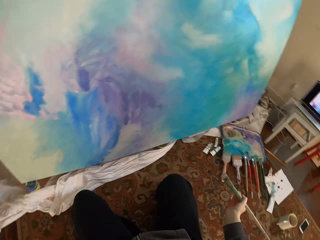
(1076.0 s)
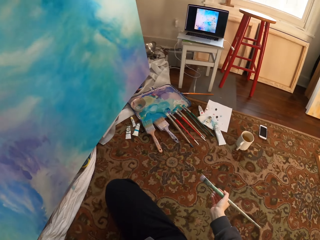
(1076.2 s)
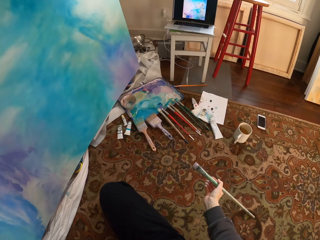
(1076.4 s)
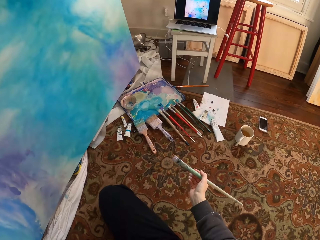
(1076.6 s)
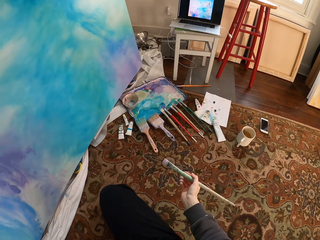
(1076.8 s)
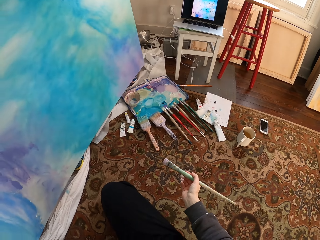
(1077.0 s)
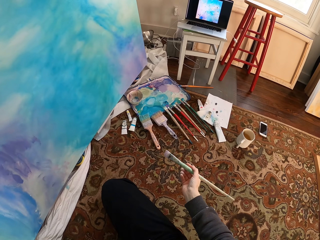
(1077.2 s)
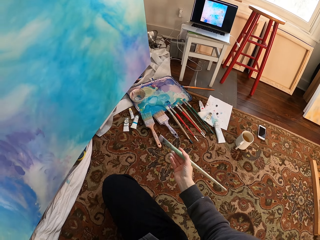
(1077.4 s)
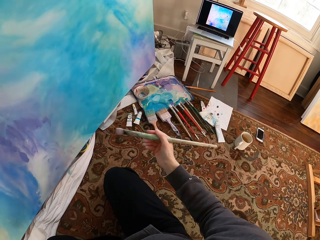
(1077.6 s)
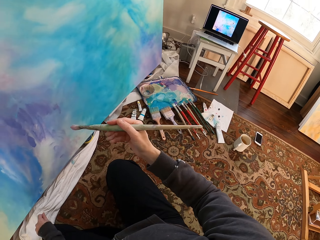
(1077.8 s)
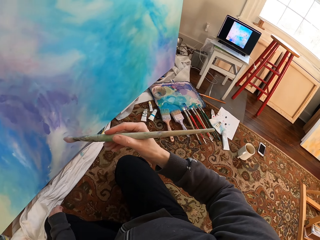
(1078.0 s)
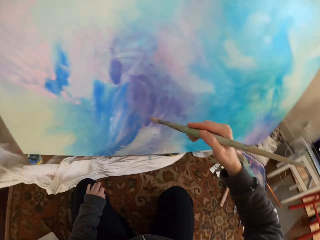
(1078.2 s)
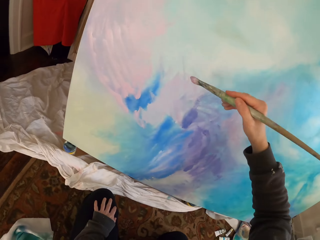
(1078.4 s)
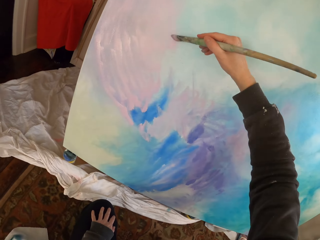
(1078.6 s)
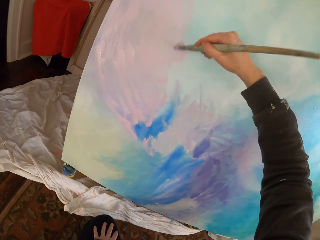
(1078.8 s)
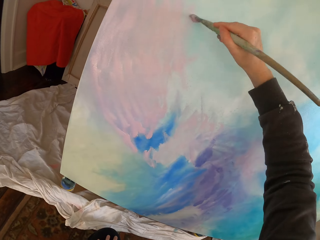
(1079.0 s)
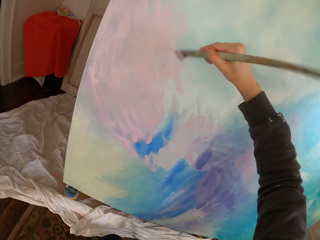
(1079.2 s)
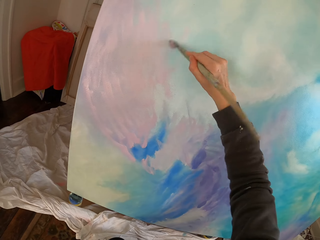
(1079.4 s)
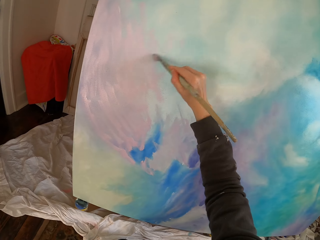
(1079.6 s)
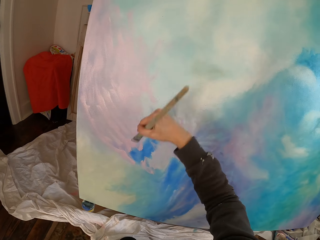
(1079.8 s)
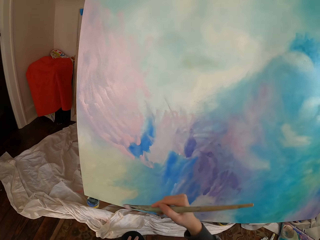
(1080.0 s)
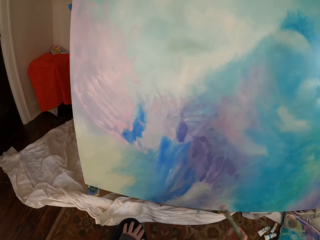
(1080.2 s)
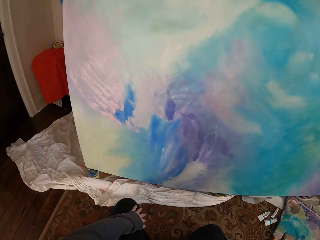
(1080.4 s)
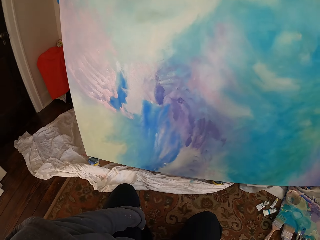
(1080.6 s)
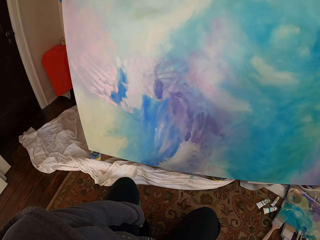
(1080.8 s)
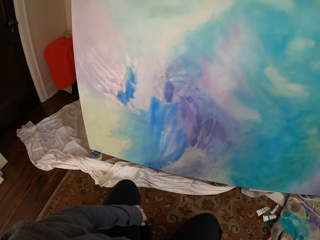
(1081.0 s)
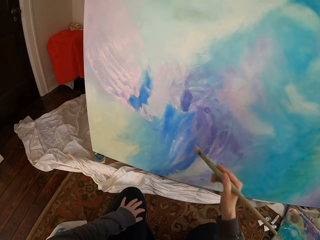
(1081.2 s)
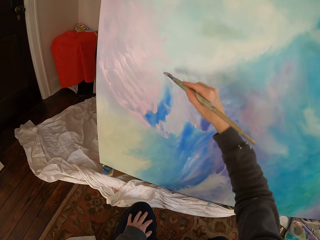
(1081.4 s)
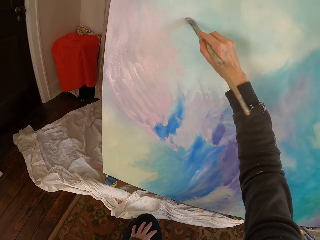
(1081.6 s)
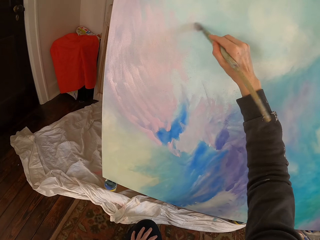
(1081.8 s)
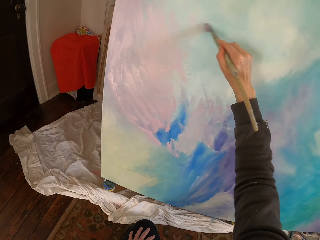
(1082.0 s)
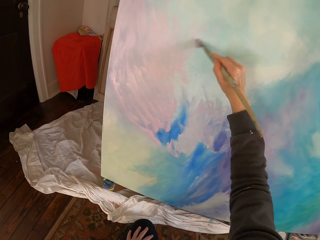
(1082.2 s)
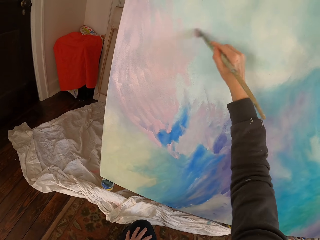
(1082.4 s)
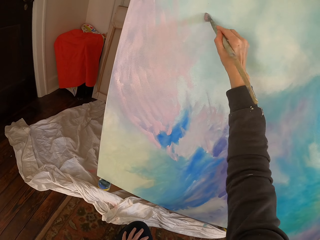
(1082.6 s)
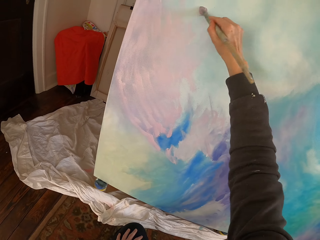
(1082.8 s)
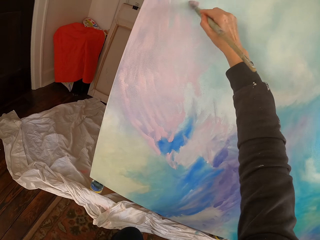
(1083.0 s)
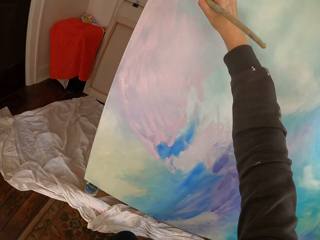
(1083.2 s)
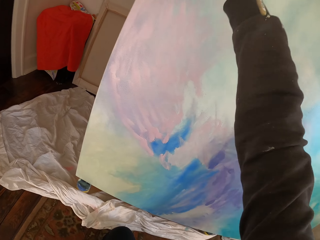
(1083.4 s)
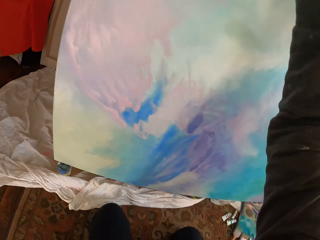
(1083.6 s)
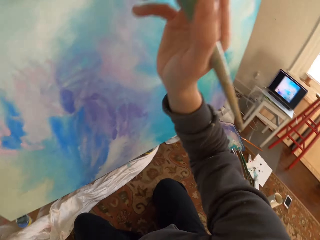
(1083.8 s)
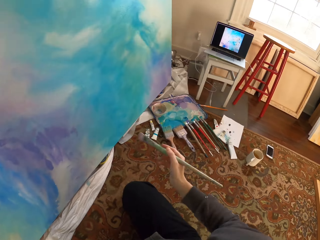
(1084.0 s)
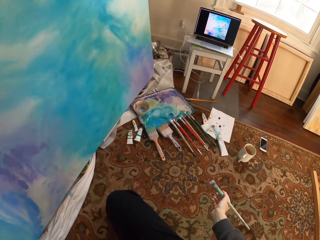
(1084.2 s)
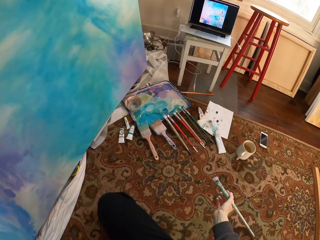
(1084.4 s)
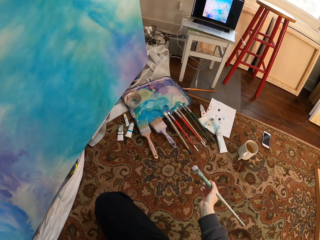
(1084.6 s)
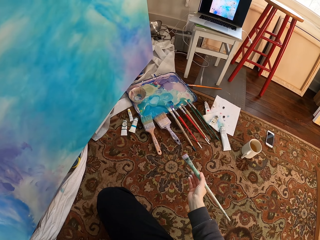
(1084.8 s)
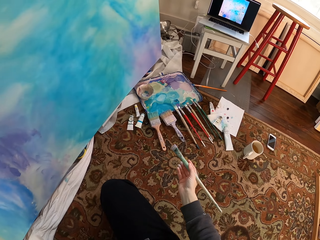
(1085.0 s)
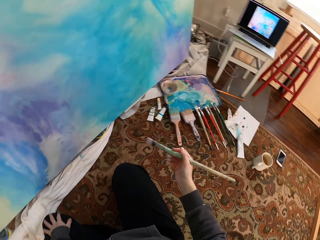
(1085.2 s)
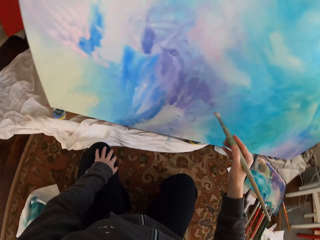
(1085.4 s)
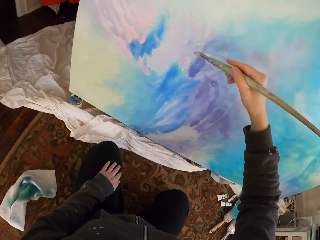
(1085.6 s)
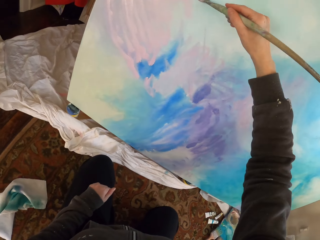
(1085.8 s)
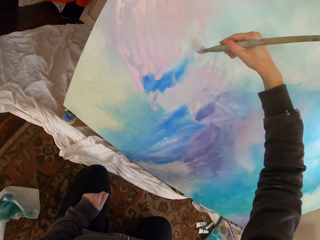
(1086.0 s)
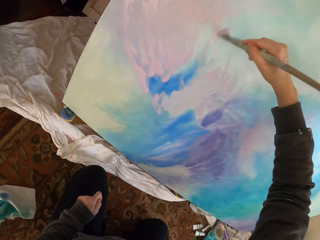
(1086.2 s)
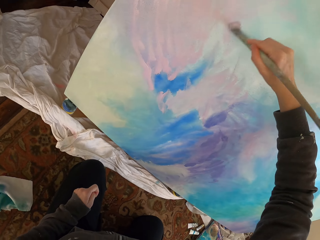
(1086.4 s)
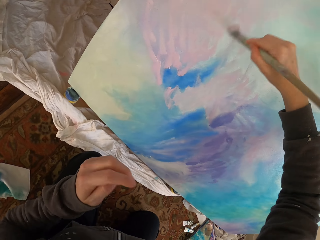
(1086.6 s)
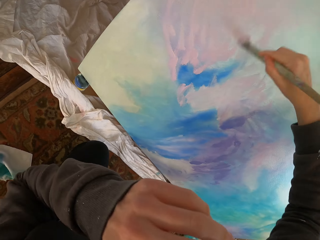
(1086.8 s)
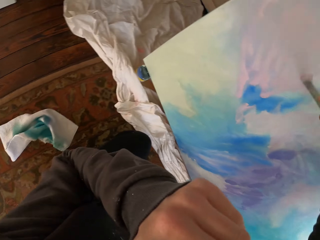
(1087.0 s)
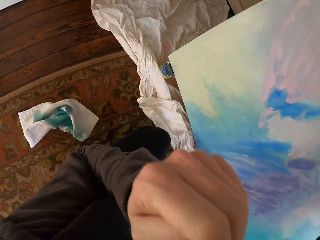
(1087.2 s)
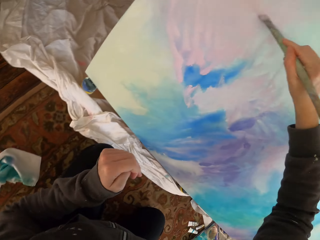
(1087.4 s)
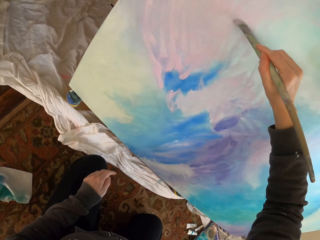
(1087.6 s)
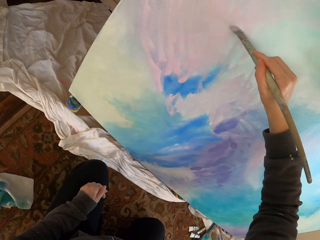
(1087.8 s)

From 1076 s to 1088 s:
The camera wearer looks at the laptop. They turn. They use a paint brush to paint with the right hand. They do something. They paint. They stretch the hand. They look at the laptop. They use the paint brush to paint with the right hand.

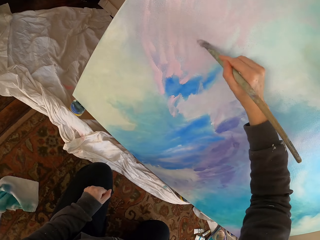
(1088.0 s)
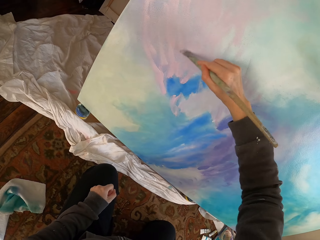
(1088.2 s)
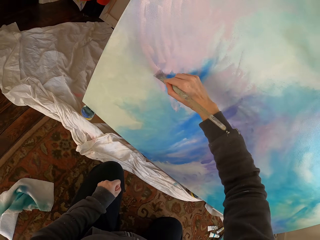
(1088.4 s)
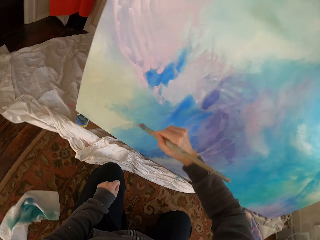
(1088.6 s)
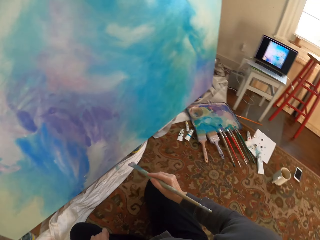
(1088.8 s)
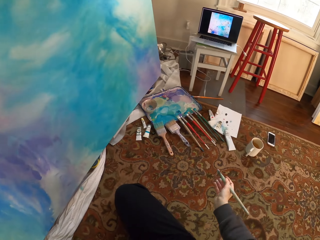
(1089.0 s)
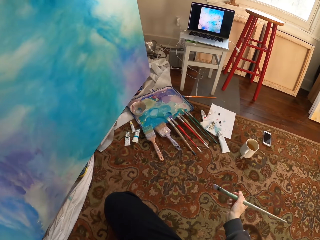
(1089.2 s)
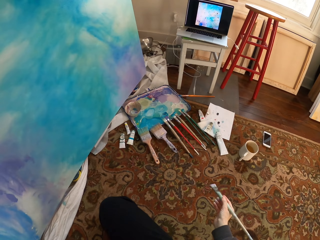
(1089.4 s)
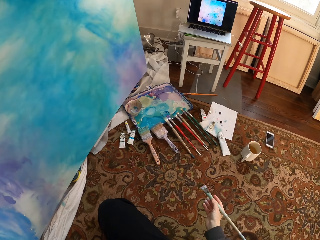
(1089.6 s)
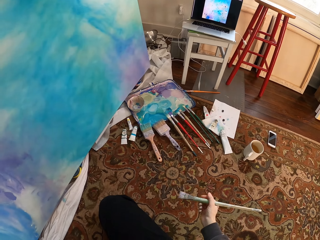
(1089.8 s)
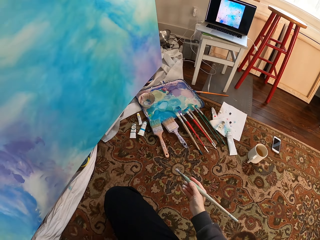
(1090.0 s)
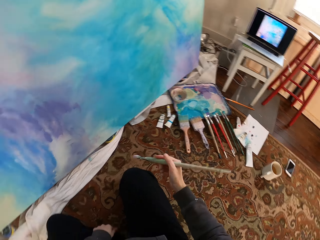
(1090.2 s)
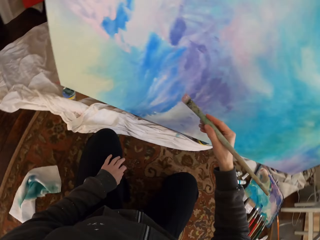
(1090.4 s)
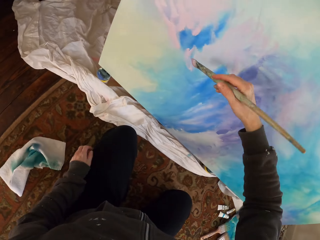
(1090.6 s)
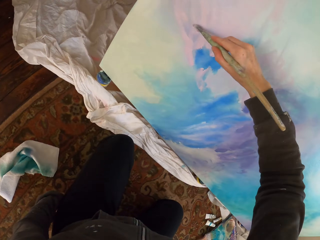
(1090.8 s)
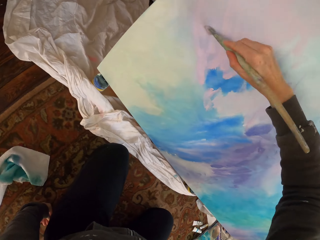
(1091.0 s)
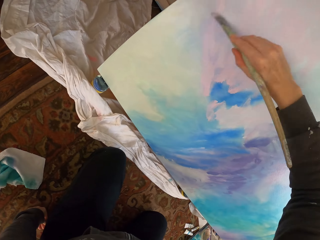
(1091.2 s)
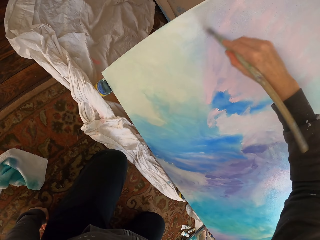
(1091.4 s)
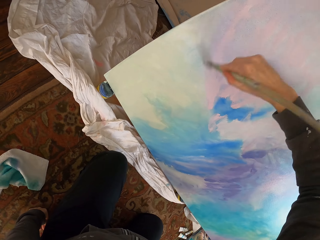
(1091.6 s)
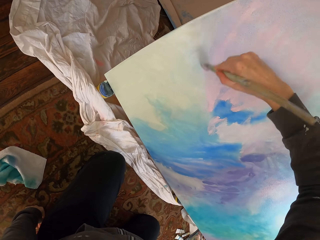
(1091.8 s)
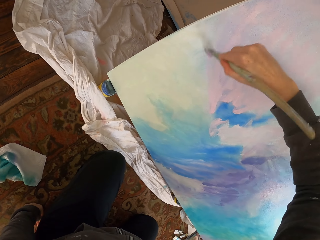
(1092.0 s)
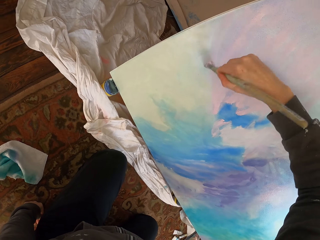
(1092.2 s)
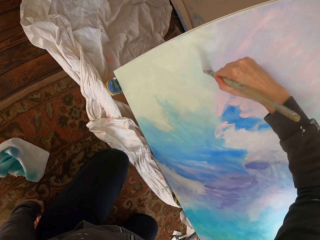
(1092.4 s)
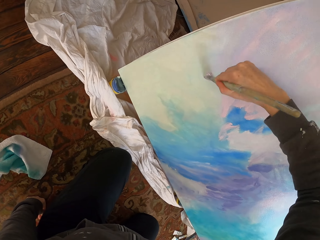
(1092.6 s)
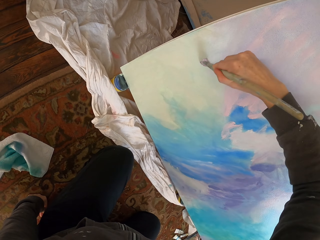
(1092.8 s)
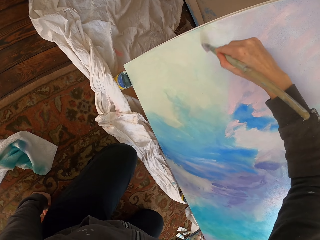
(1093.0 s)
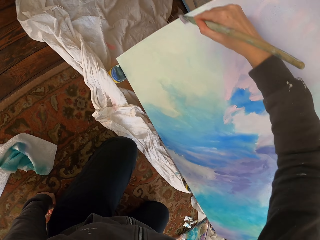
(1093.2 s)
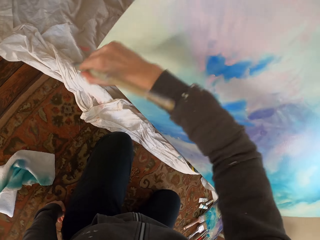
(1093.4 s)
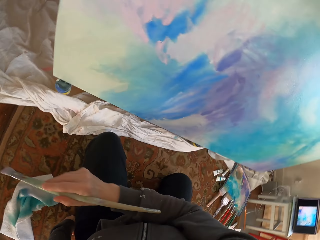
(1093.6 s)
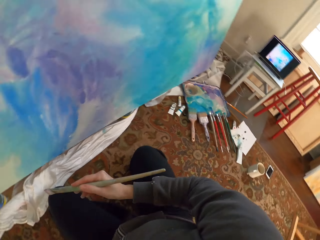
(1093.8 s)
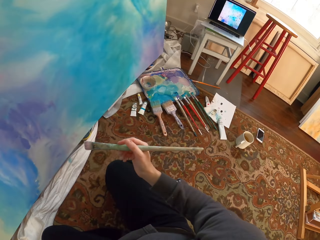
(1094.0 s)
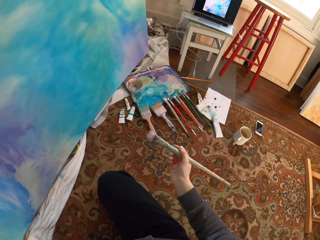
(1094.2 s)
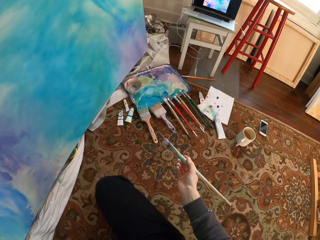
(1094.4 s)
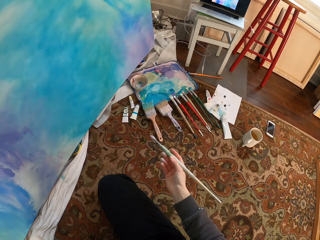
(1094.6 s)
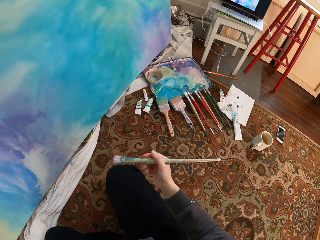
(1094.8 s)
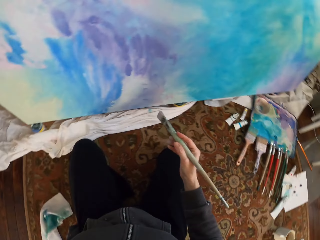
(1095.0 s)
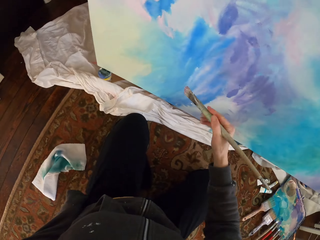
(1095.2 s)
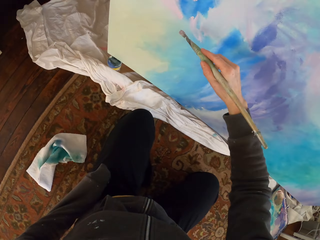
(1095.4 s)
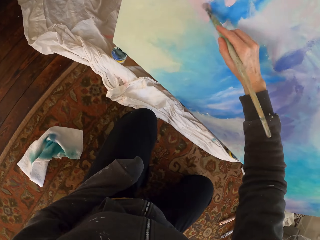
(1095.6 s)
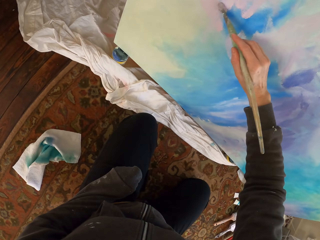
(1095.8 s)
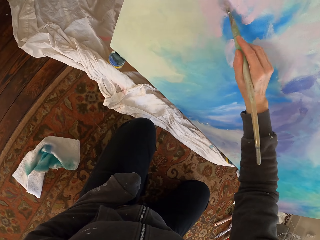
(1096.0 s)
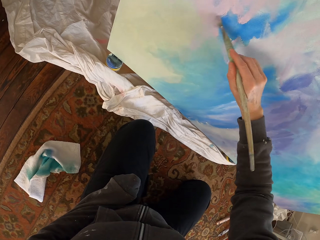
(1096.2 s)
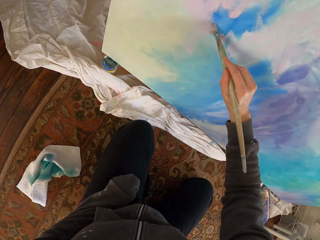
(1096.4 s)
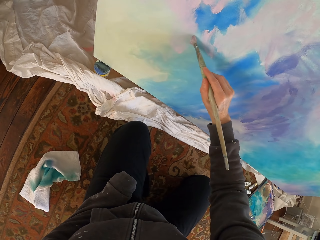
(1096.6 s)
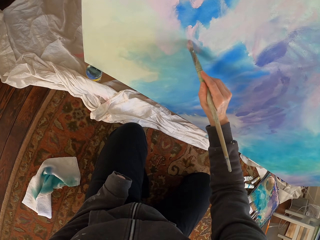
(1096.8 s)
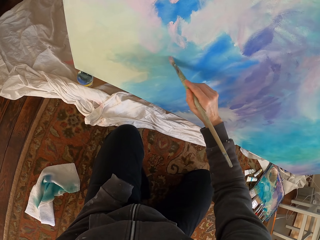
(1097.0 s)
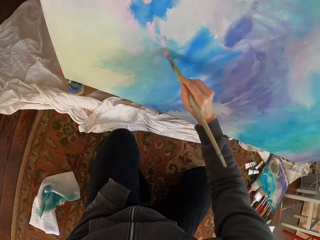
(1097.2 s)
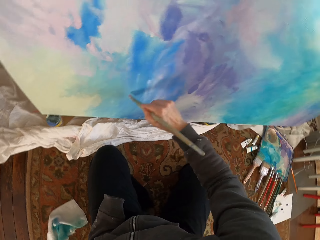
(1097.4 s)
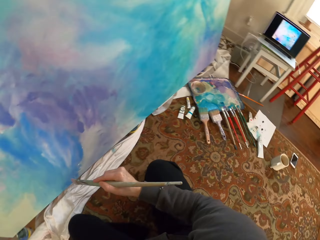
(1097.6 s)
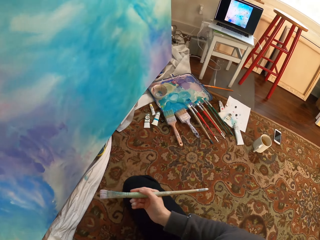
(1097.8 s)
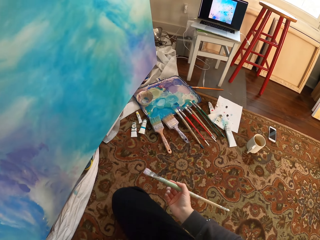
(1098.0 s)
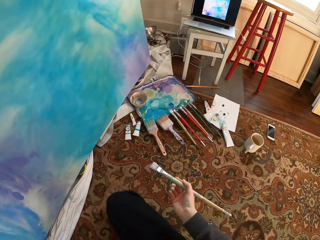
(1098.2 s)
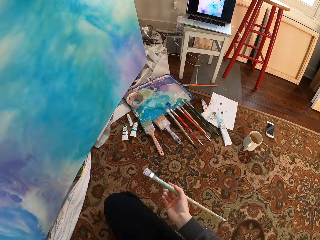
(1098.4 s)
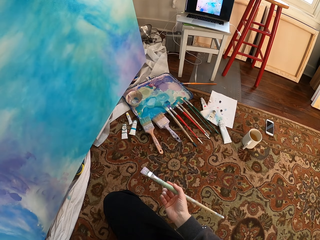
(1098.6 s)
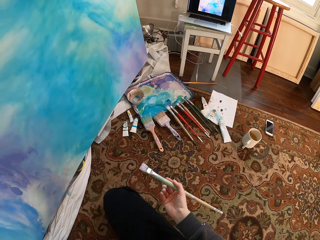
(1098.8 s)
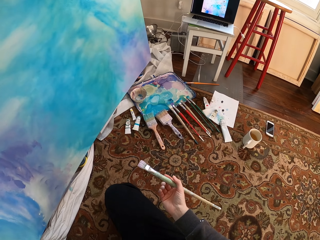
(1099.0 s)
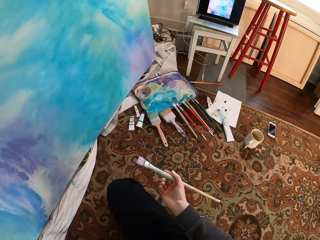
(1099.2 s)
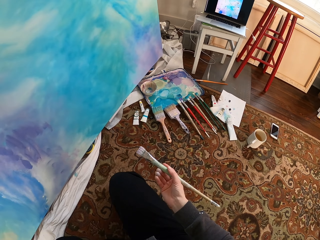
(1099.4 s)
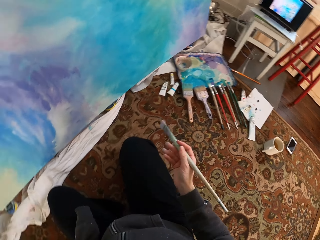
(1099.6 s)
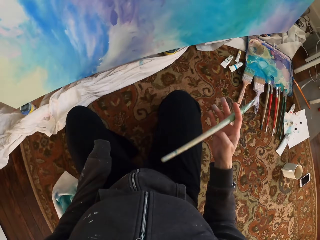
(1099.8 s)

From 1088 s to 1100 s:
The camera wearer touches the face. They paint. They look at the laptop. They stretch the hand. They use a paint brush to paint with the right hand. They look at the laptop. They turn. They paint the board. They turn again. They check the painting.
